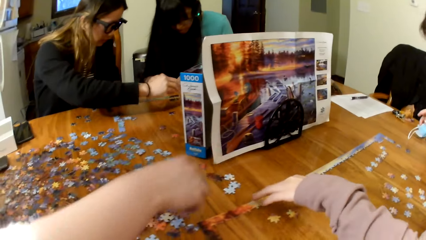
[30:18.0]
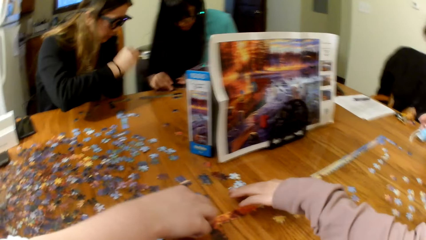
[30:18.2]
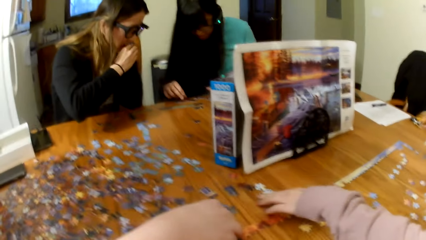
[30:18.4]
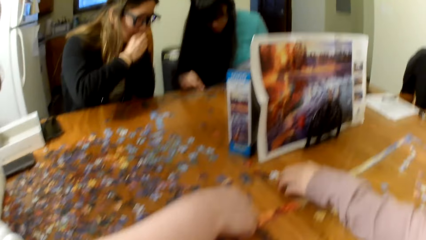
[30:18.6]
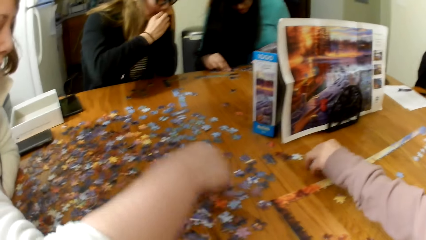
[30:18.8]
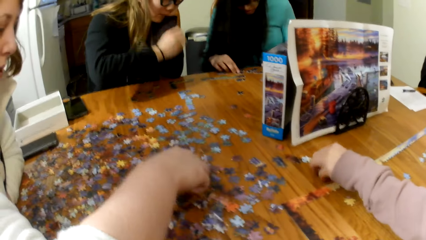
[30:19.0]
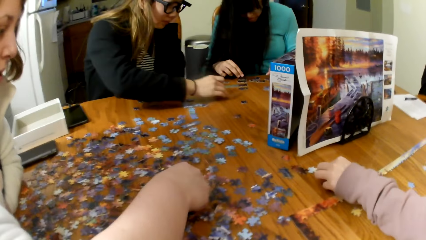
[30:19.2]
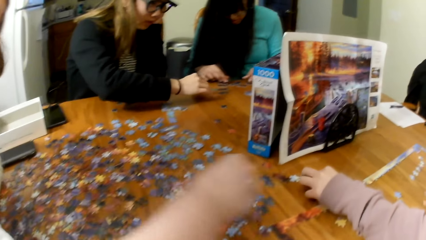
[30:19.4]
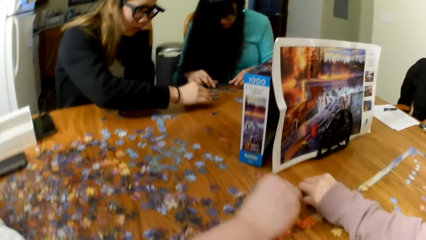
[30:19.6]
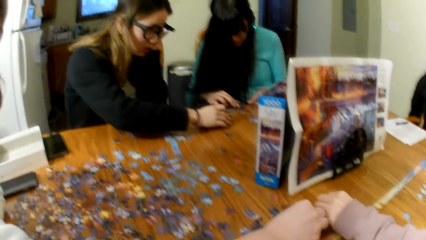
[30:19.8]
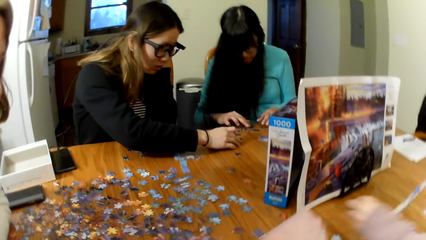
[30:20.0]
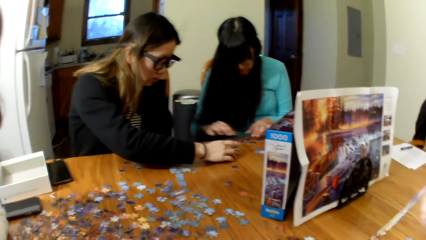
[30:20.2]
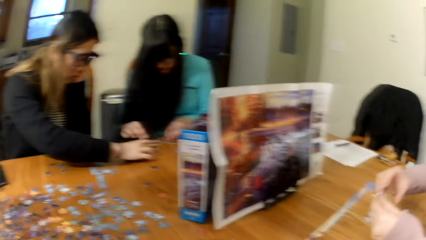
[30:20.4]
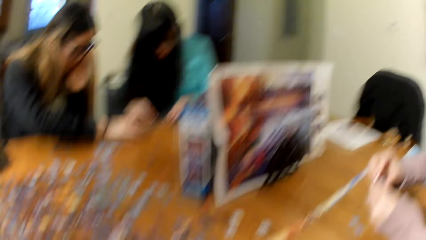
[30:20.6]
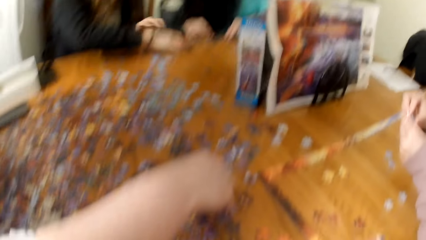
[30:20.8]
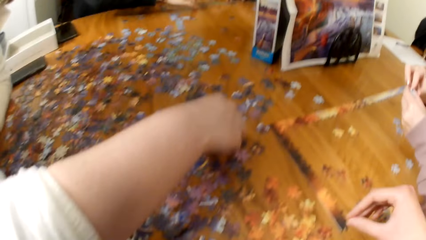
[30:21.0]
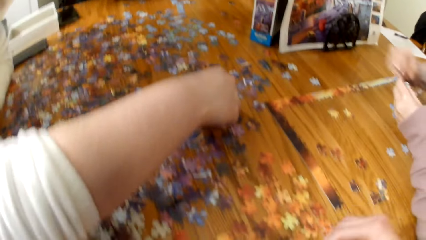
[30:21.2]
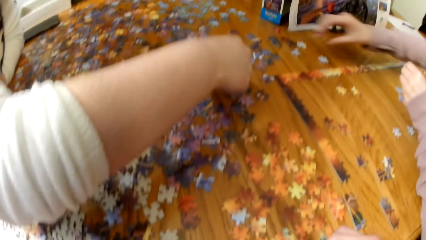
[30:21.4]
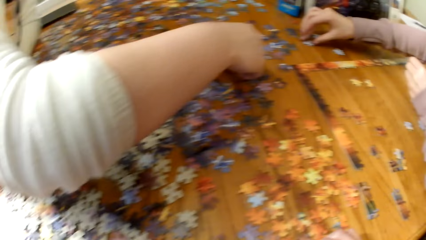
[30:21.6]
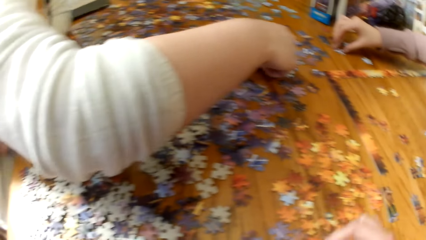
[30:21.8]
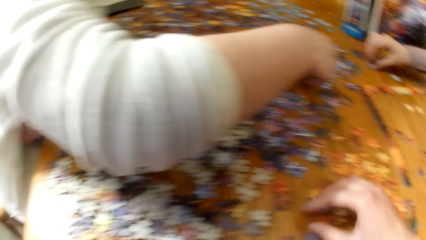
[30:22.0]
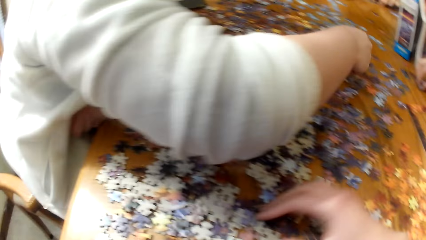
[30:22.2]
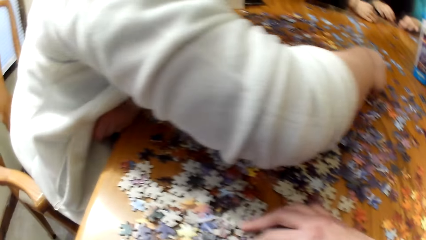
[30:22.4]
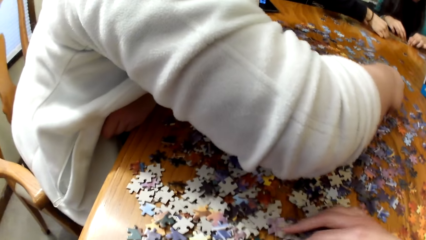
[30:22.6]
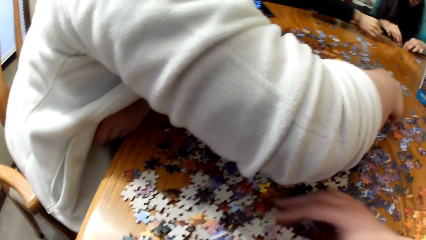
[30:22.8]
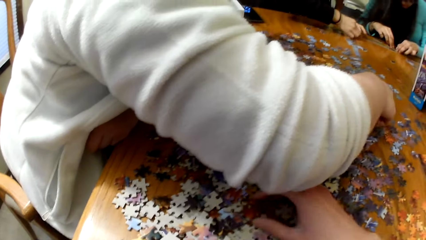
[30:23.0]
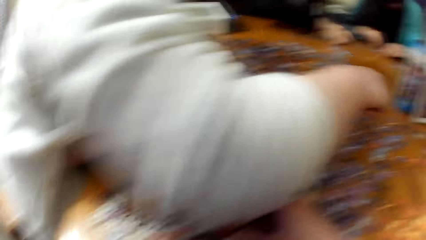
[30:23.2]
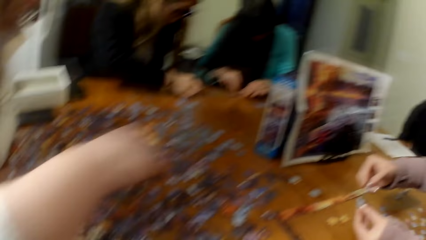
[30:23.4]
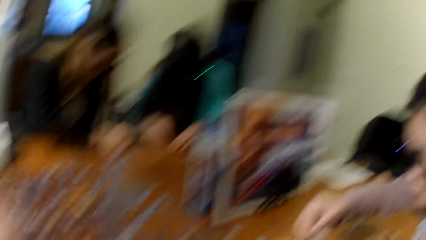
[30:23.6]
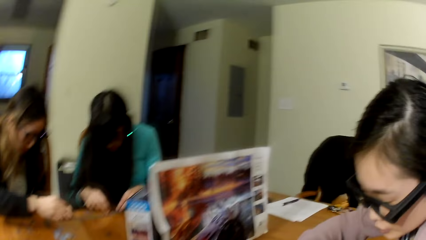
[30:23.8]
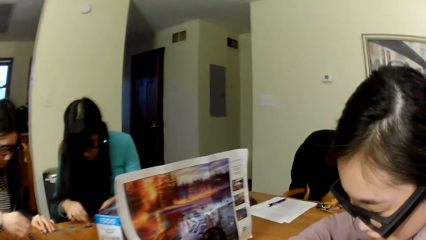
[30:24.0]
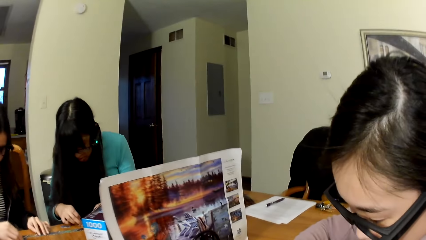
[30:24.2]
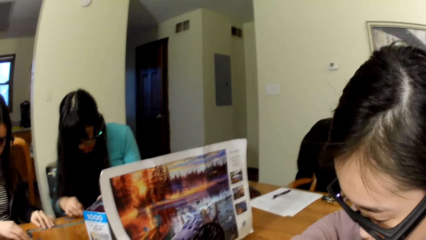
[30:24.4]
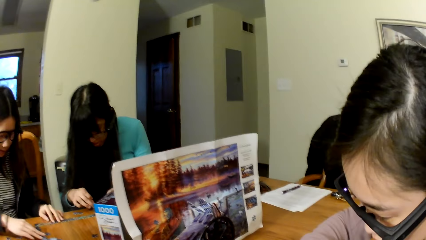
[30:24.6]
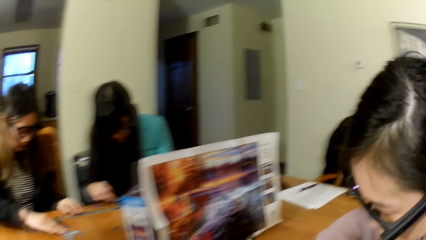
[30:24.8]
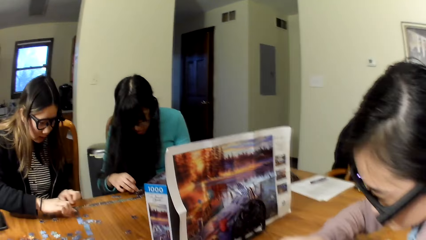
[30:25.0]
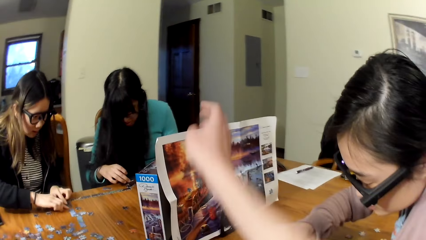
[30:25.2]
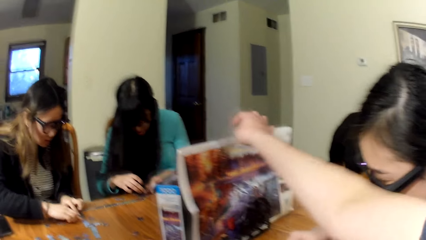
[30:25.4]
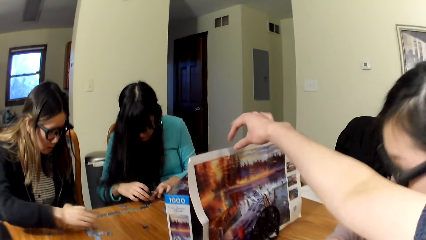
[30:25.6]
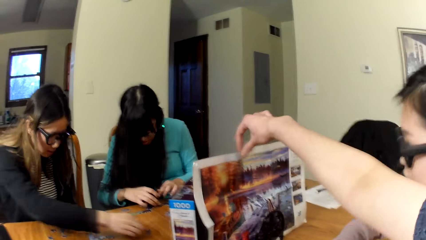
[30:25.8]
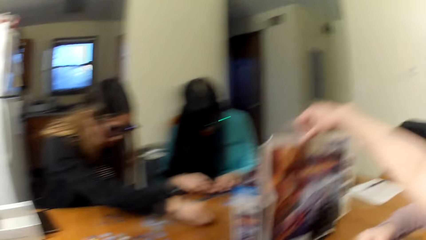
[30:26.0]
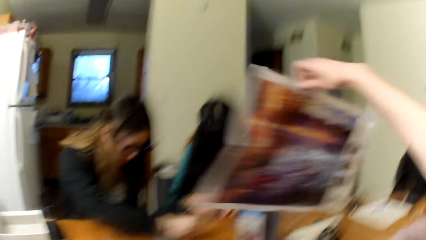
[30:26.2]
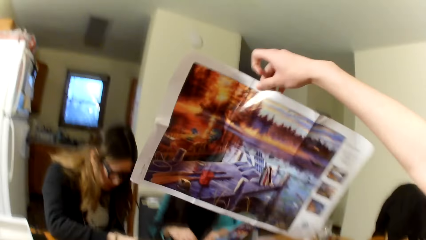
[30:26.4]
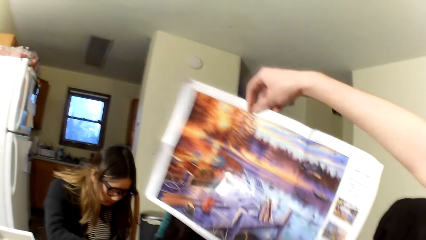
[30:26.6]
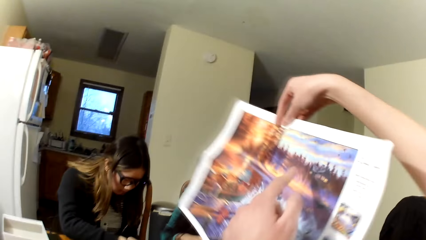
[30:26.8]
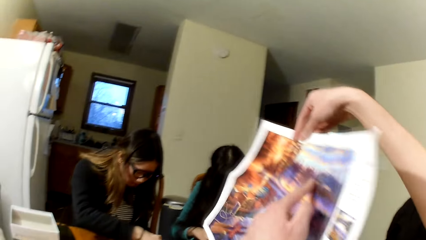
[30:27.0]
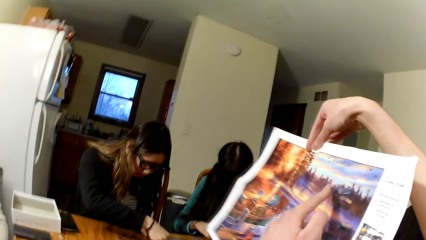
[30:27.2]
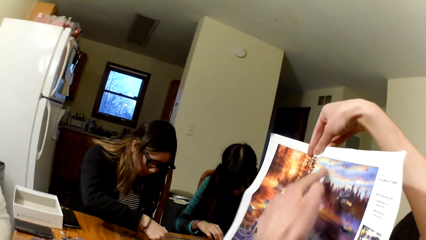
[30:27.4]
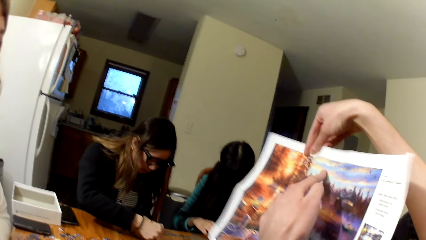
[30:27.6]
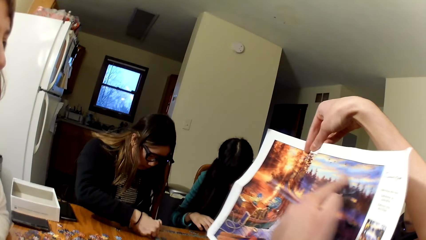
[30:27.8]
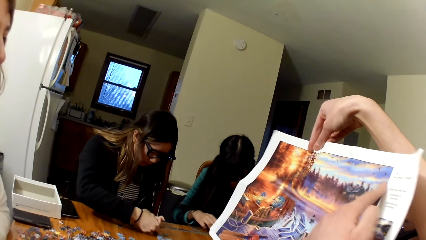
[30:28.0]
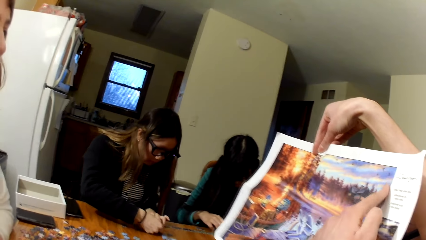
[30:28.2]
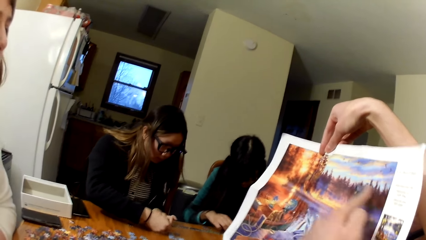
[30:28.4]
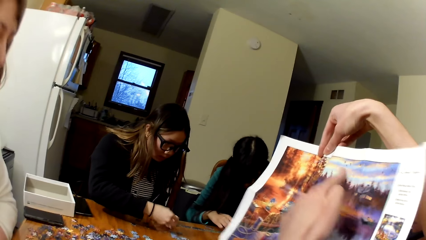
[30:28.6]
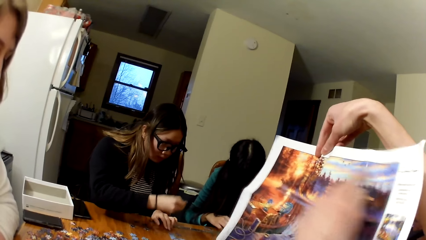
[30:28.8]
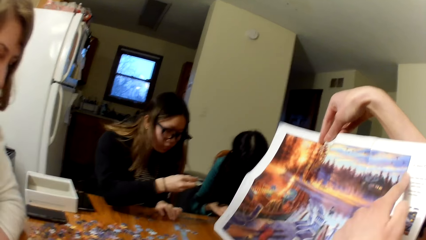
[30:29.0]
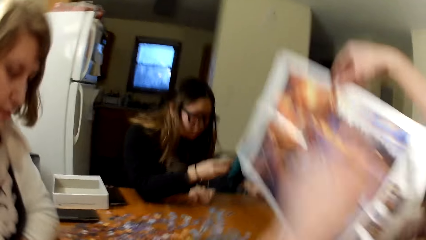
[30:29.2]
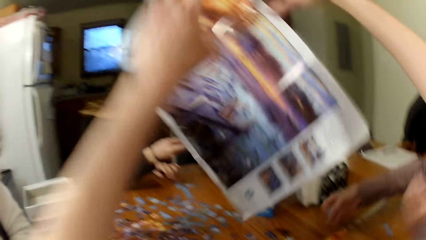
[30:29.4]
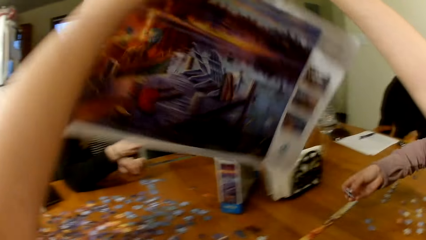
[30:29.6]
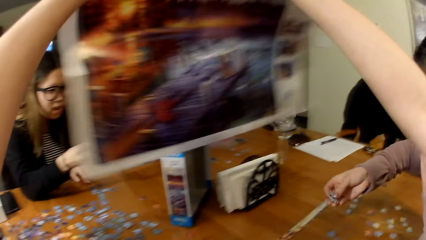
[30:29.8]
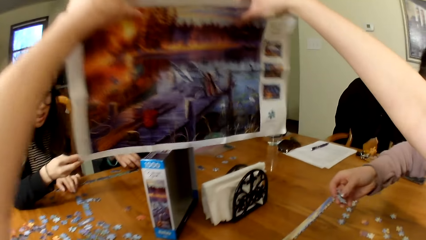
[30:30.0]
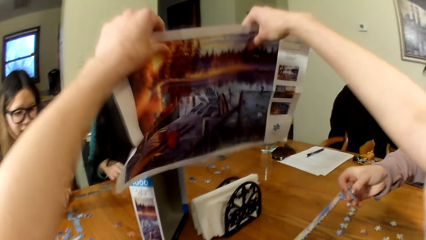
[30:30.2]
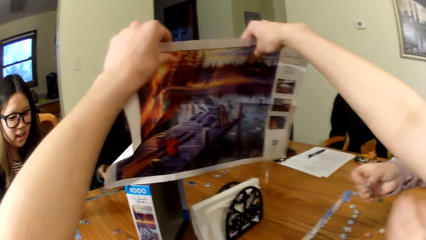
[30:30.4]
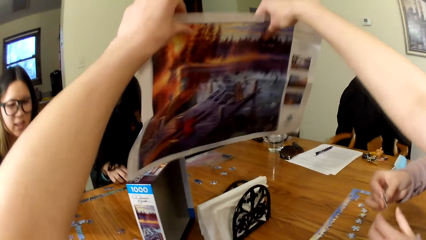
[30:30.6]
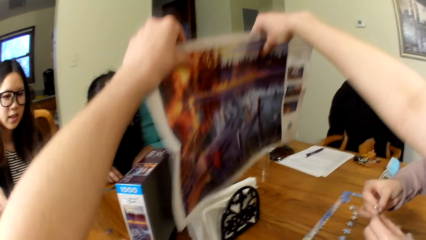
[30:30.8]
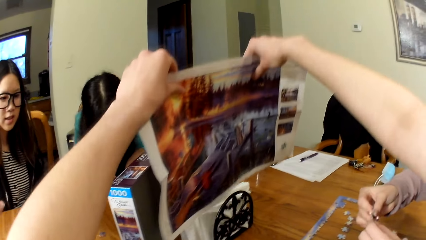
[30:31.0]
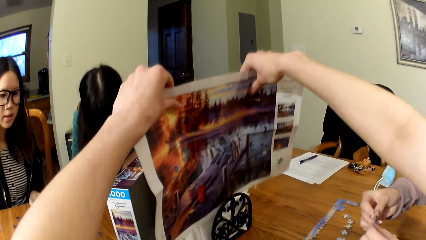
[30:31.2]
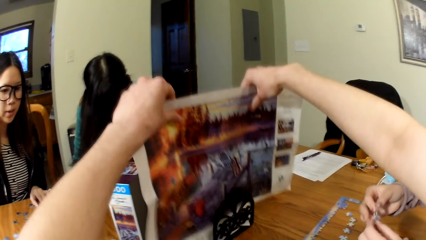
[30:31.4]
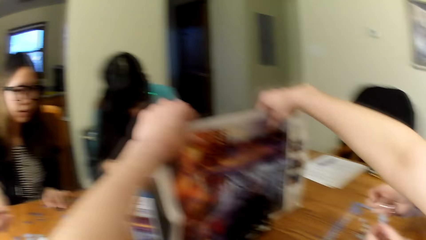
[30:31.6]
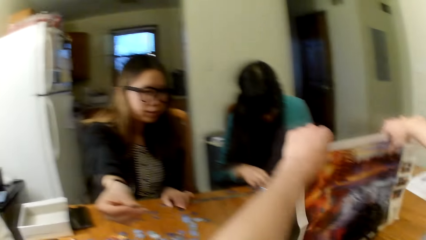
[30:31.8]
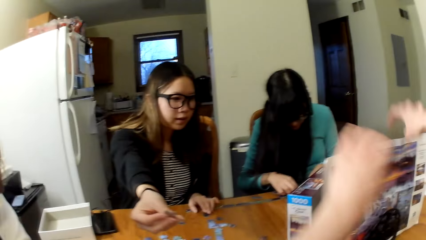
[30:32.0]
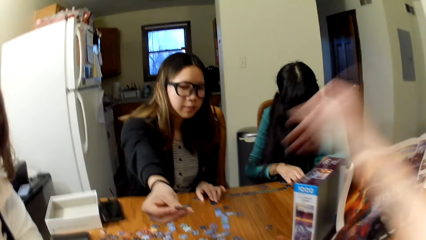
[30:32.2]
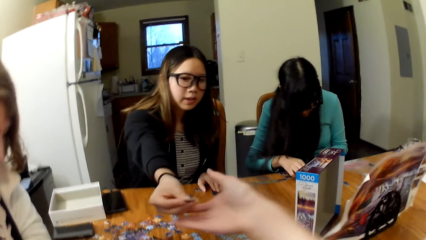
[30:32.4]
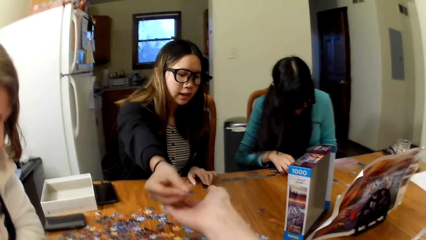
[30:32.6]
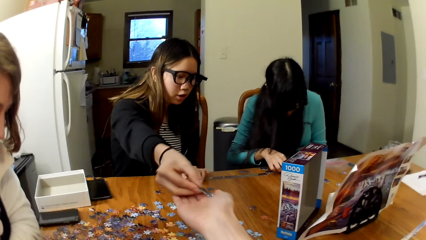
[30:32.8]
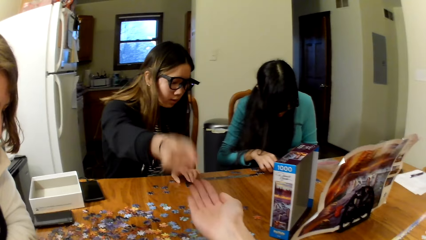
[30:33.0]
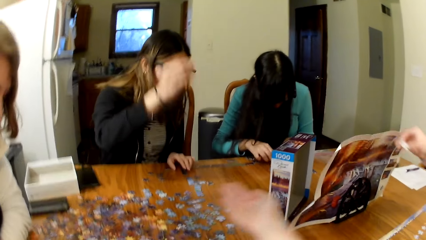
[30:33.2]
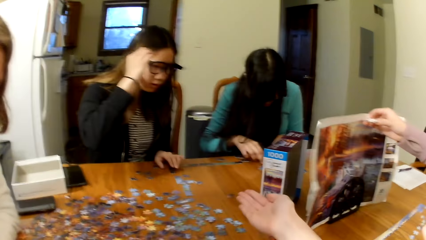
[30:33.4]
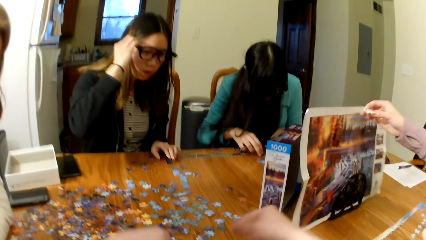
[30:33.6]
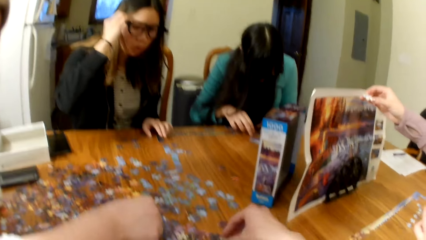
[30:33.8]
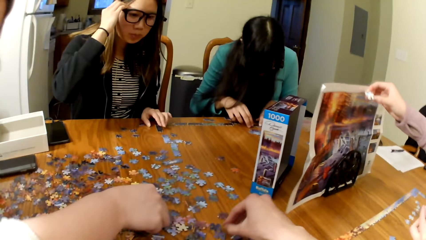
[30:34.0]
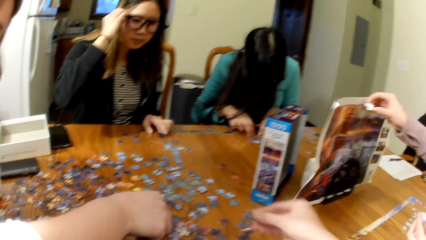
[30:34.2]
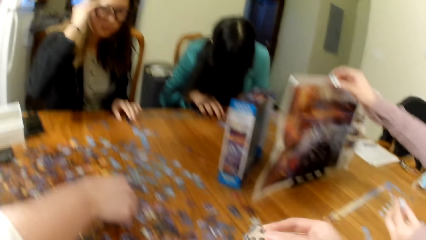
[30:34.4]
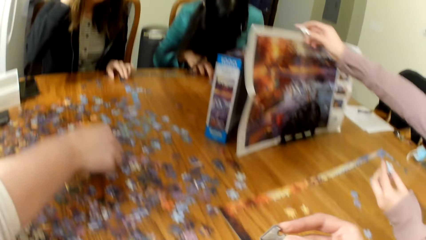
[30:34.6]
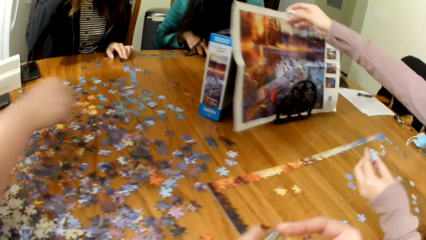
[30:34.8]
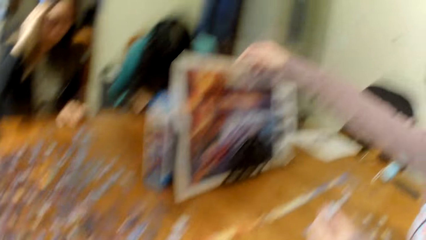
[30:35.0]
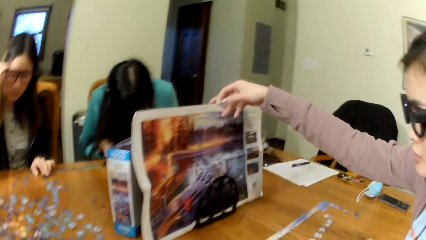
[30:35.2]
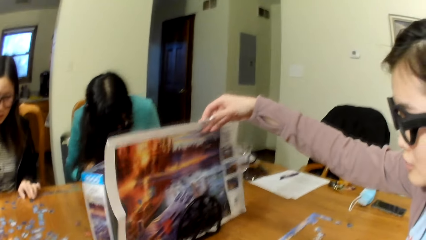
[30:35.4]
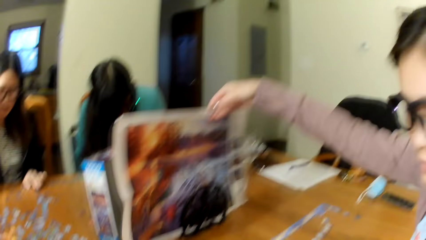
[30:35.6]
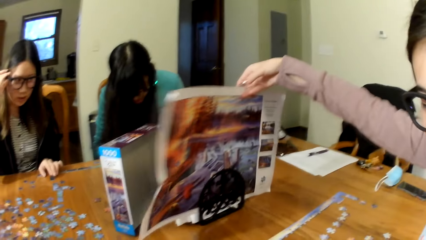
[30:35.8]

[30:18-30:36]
The lady gathers the puzzle cards. The camera wearer lifts the jigsaw puzzle board. They pick the paper from the stand. They point on the jigsaw puzzle board. They pick a puzzle card from another lady.
